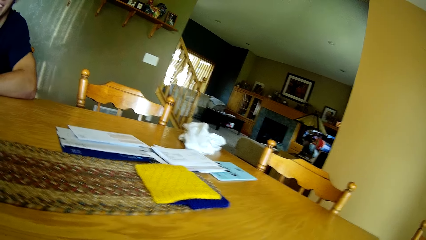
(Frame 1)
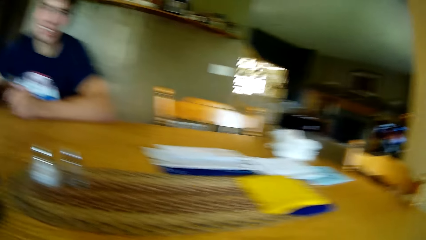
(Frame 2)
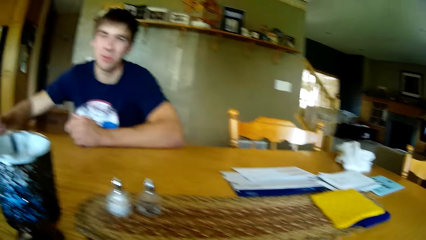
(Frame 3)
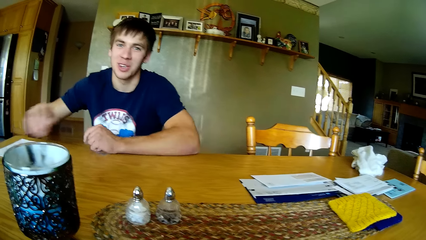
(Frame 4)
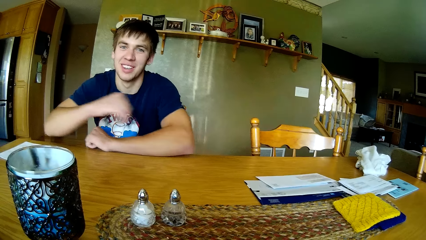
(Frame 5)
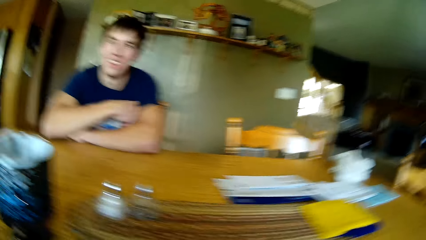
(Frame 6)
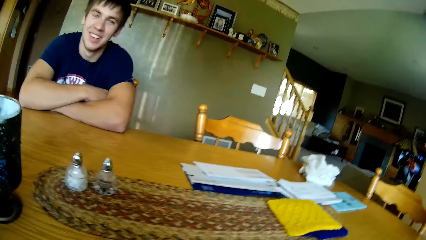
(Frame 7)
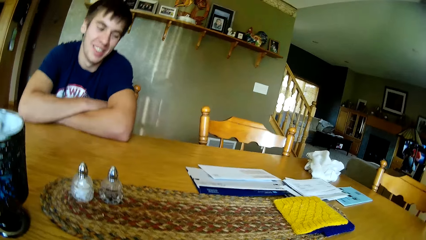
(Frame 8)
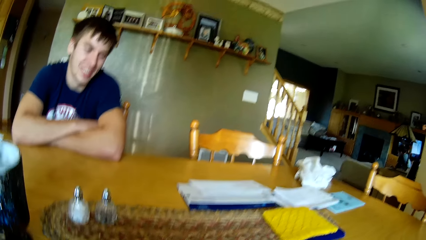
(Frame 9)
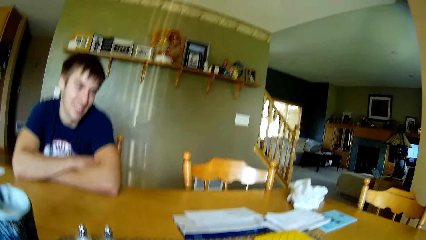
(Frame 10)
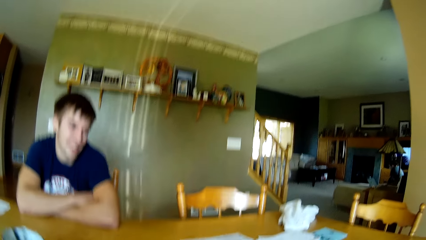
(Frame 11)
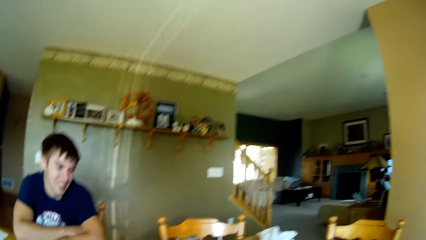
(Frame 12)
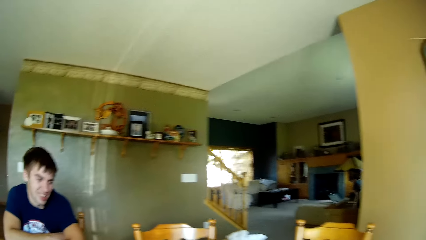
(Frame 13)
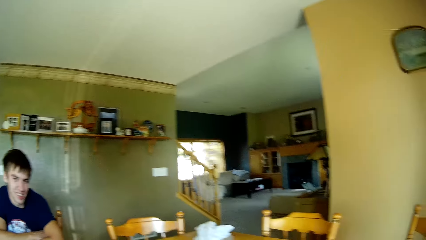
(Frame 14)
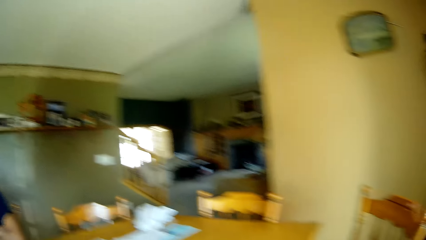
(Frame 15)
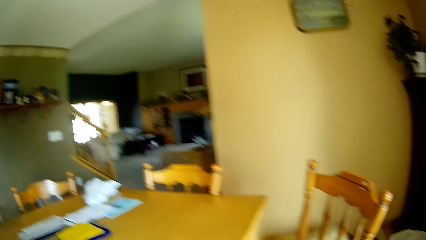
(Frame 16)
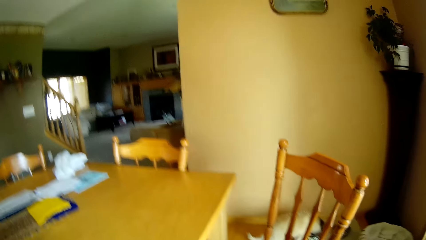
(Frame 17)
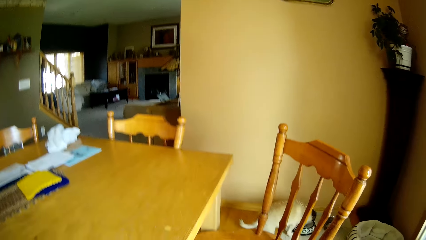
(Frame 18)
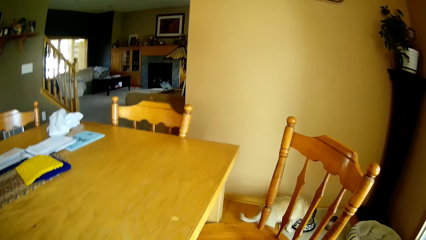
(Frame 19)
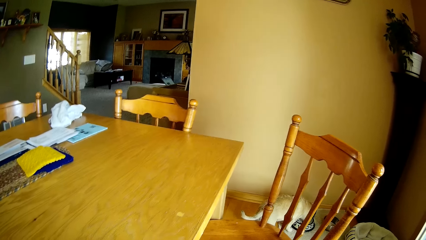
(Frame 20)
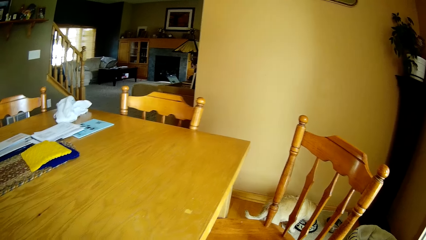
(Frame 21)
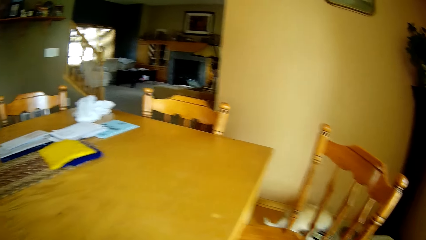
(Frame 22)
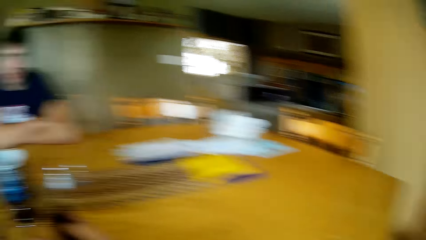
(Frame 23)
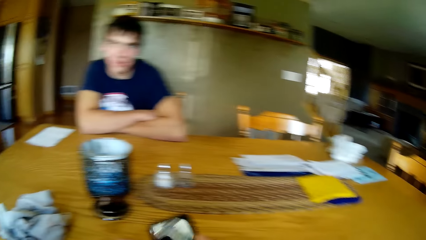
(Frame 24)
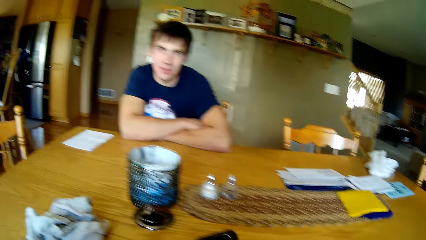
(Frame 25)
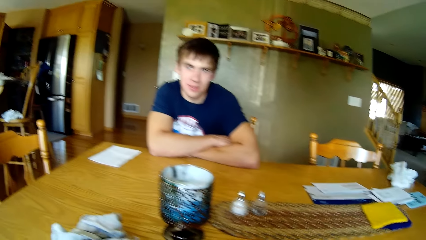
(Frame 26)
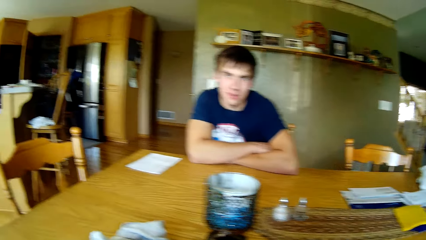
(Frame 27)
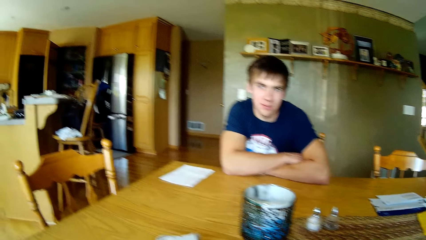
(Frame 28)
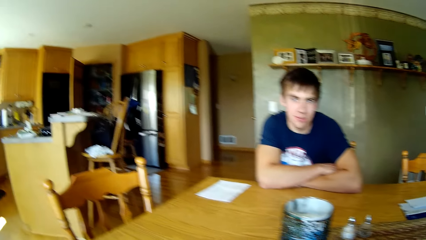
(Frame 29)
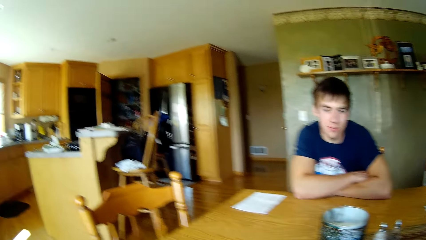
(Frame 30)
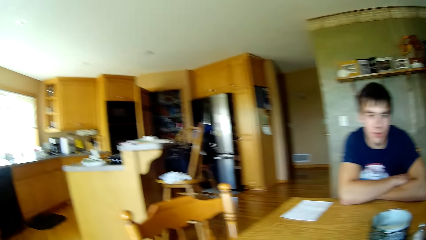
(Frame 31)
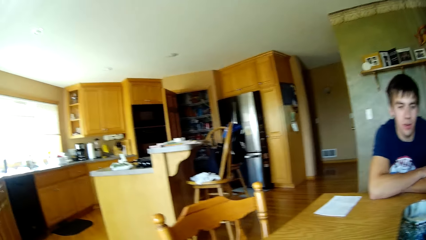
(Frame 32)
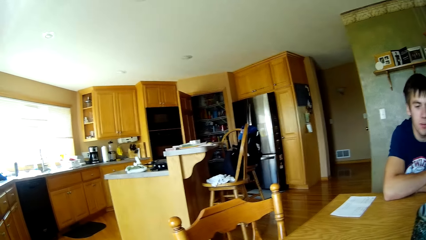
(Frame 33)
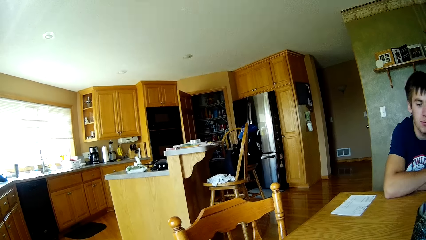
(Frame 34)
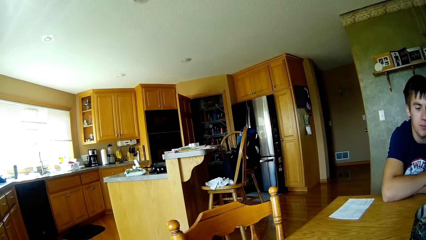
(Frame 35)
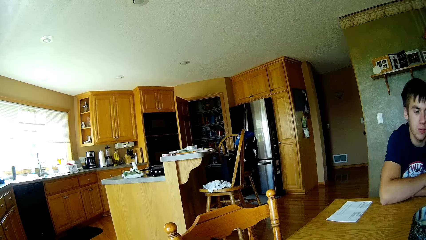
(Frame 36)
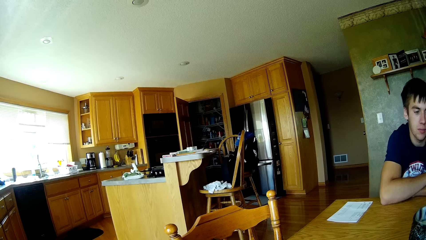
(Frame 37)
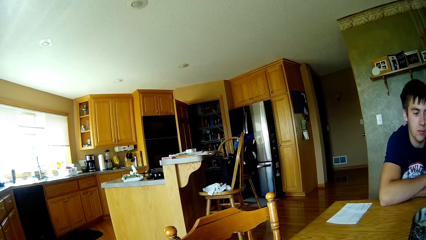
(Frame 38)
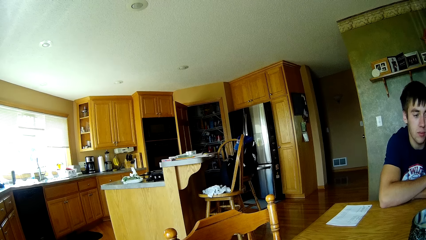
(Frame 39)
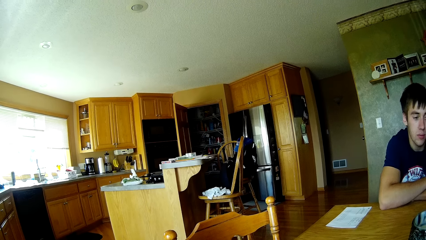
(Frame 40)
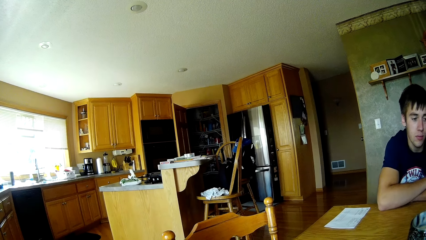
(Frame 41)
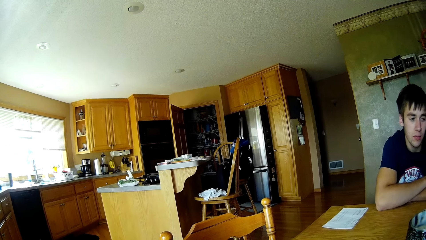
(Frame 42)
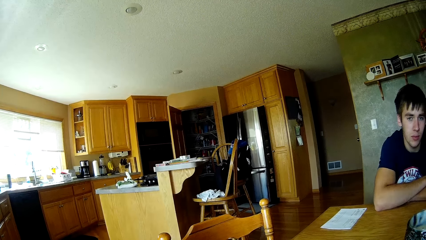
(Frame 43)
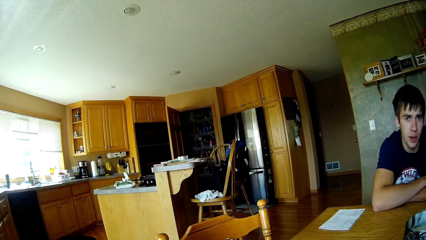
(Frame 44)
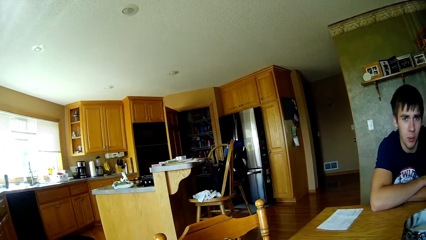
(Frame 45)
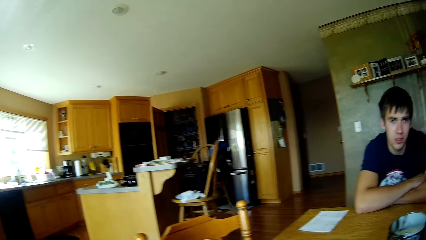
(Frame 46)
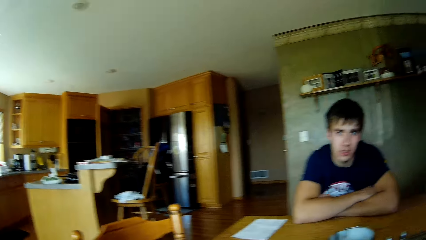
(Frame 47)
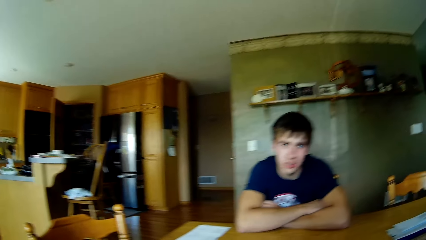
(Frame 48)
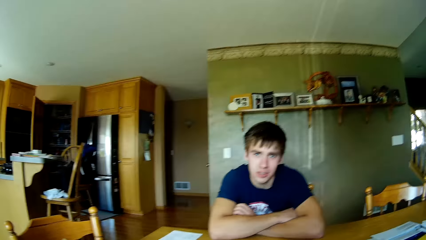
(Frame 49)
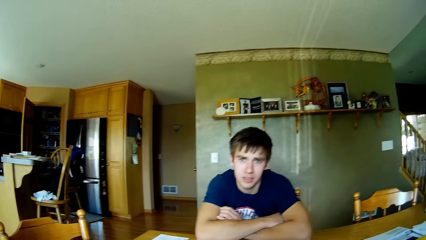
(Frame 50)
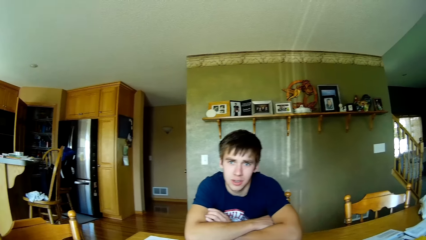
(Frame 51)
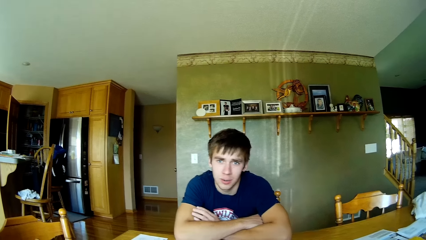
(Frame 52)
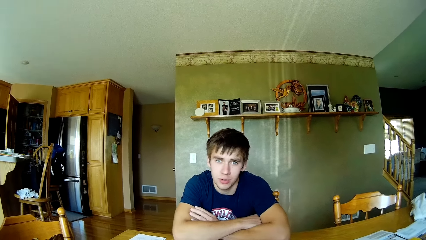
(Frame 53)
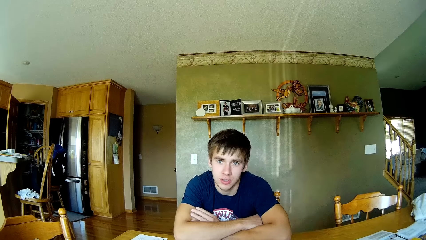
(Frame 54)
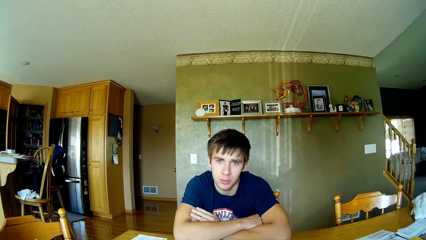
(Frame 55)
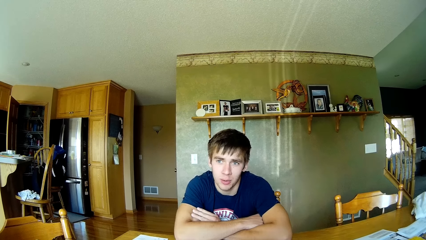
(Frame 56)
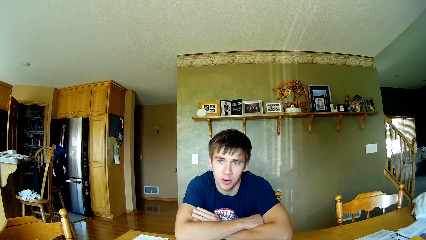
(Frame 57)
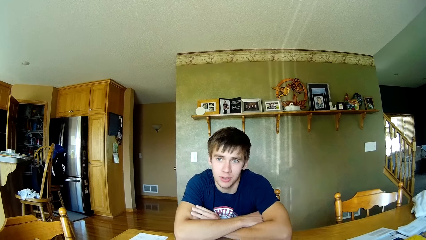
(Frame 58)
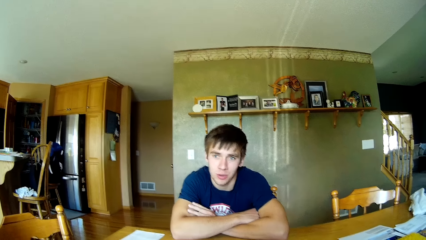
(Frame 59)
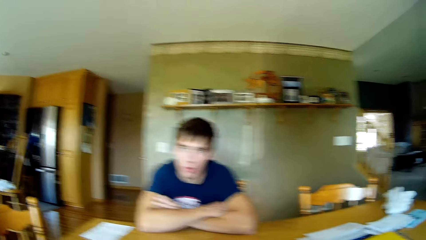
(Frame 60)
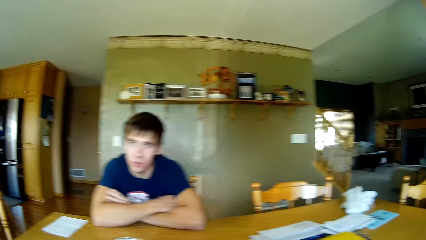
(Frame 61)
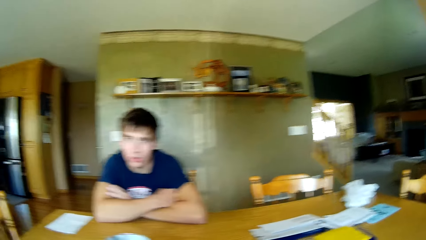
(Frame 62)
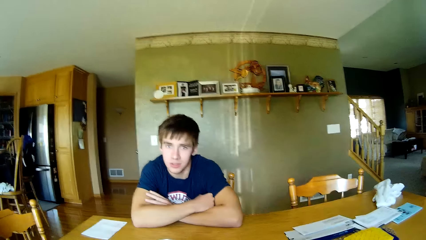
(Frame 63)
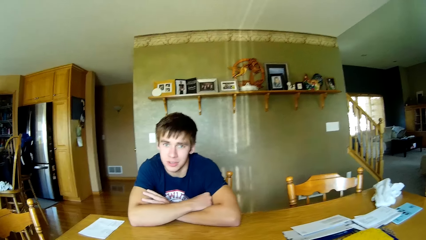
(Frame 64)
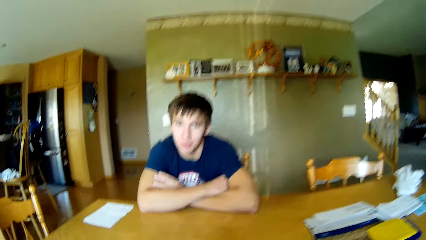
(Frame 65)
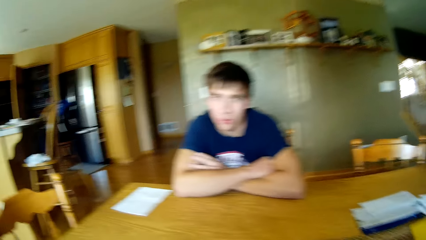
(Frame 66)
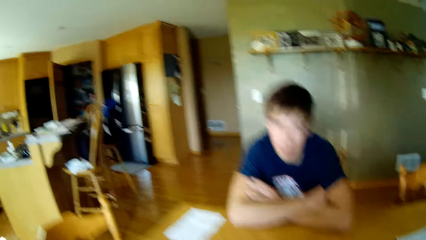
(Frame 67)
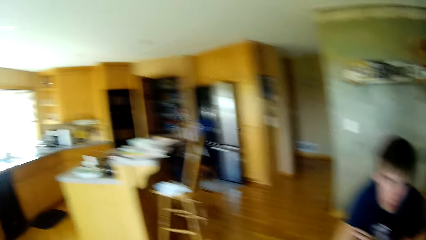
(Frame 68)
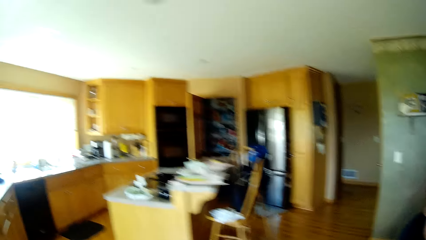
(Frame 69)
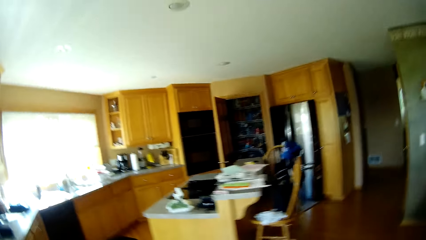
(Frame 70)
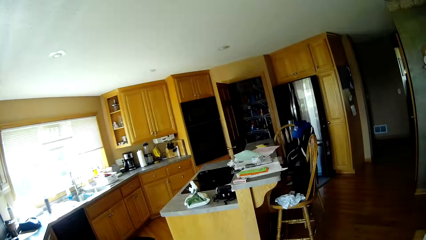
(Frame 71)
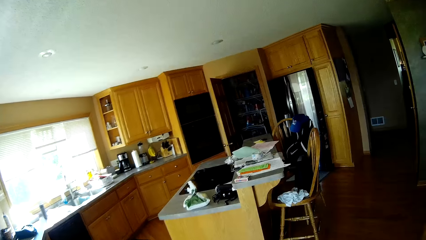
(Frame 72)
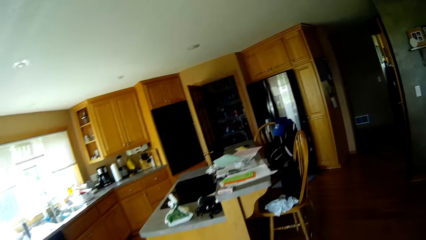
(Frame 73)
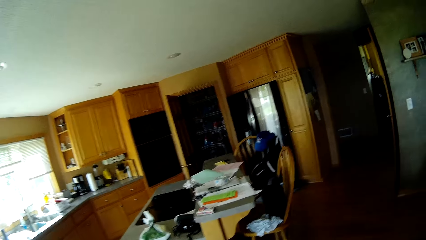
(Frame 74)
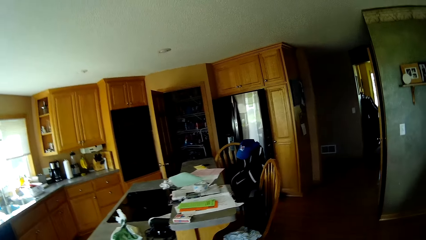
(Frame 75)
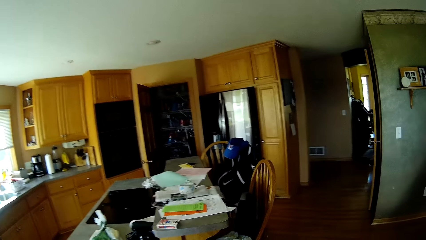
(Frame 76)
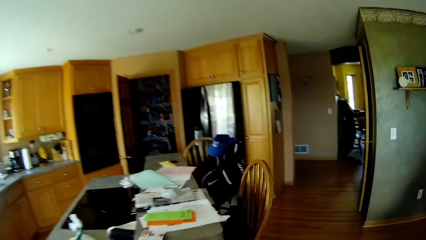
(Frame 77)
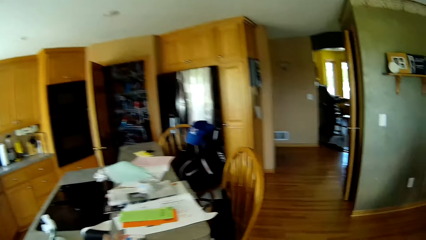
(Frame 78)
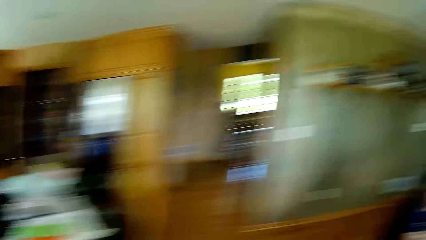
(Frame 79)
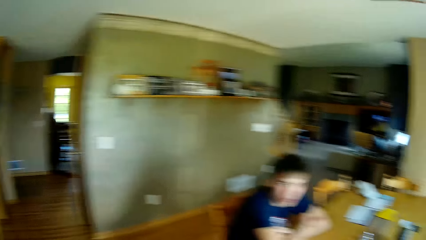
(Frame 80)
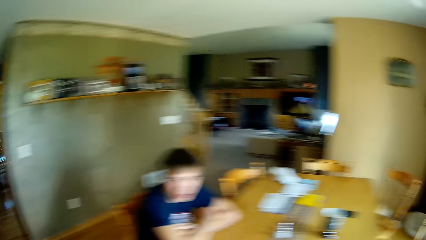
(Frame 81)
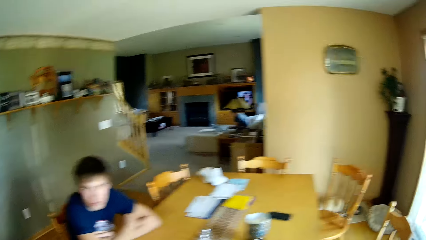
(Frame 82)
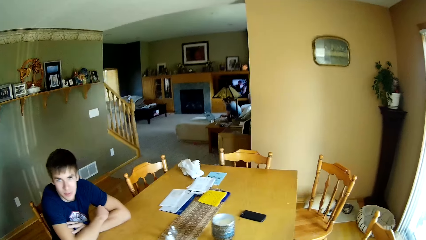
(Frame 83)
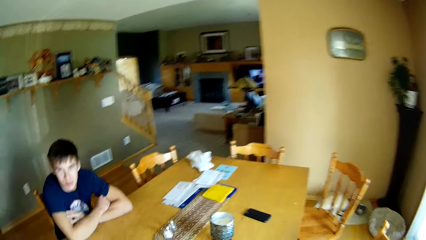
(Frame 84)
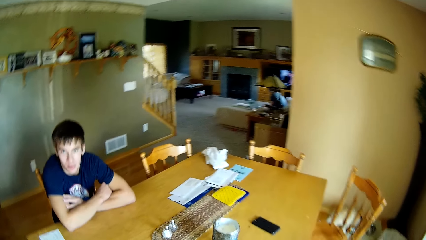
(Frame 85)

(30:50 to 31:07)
The camera wearer looks at a man. They look around. They look at the man. They look around. They look at the man. They stand up. They walk around in the house.
